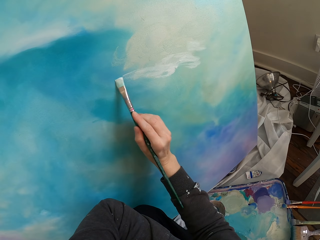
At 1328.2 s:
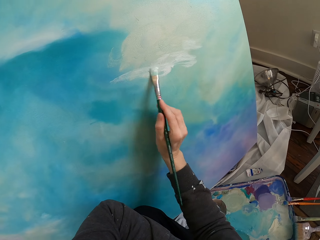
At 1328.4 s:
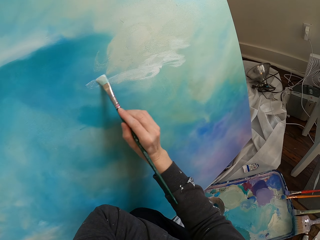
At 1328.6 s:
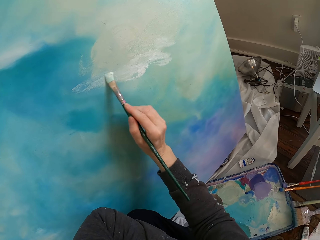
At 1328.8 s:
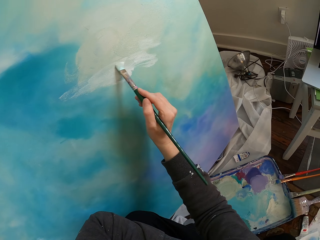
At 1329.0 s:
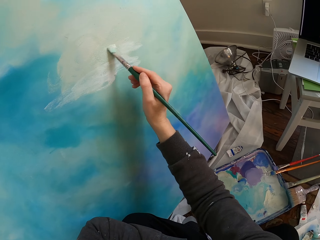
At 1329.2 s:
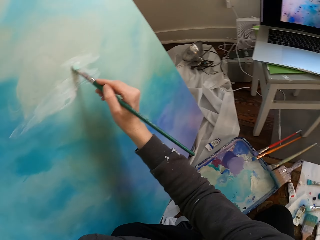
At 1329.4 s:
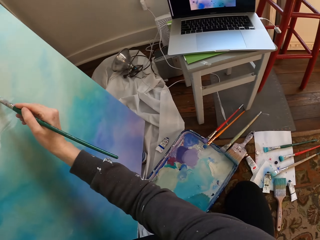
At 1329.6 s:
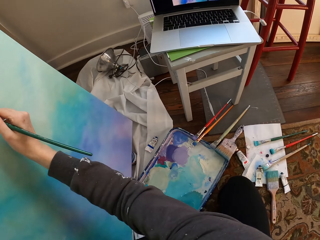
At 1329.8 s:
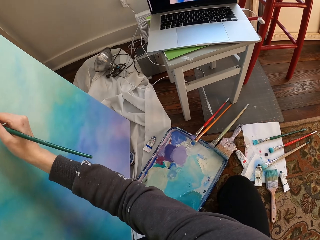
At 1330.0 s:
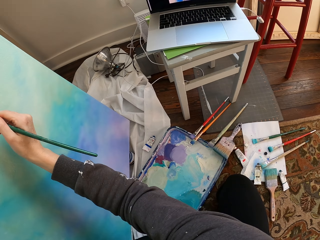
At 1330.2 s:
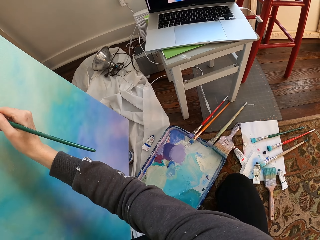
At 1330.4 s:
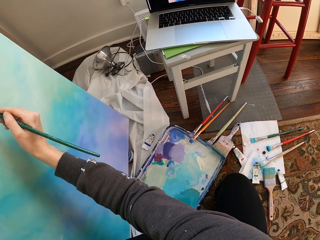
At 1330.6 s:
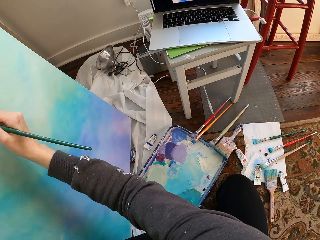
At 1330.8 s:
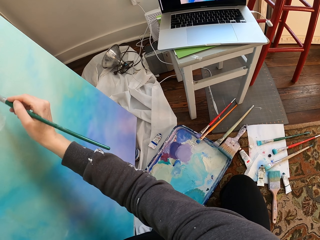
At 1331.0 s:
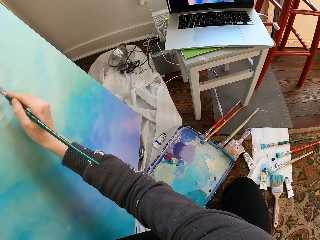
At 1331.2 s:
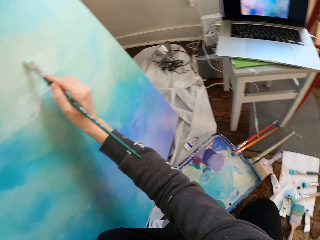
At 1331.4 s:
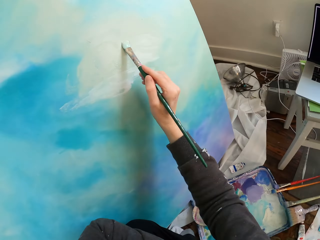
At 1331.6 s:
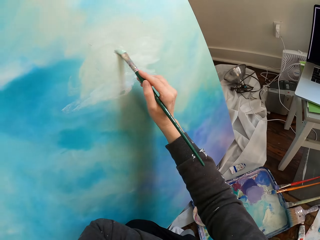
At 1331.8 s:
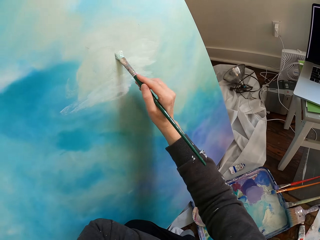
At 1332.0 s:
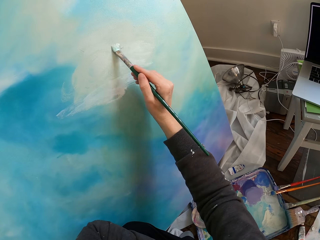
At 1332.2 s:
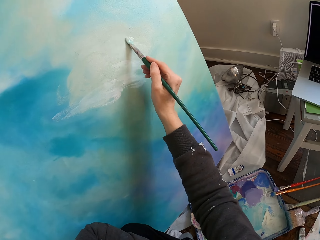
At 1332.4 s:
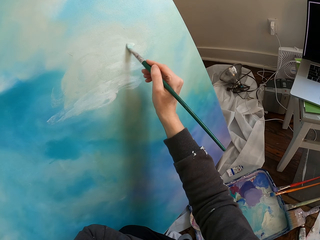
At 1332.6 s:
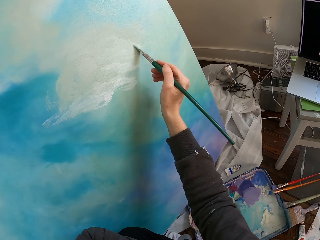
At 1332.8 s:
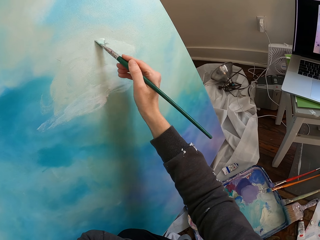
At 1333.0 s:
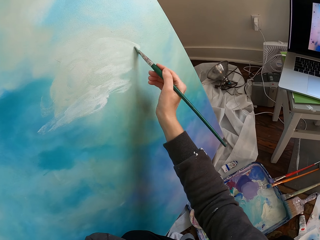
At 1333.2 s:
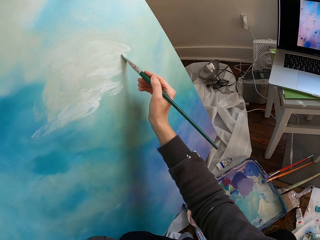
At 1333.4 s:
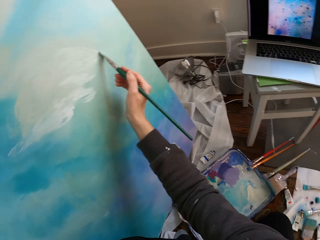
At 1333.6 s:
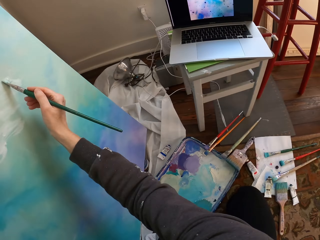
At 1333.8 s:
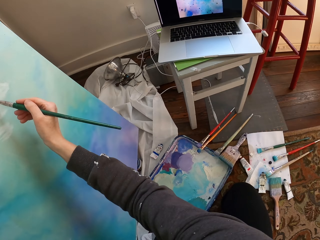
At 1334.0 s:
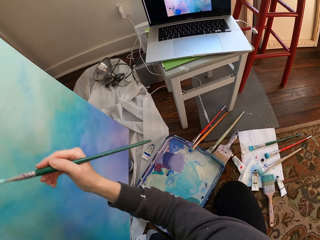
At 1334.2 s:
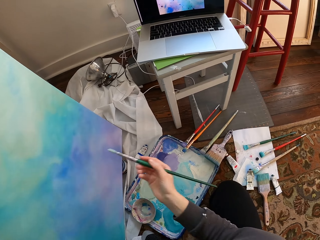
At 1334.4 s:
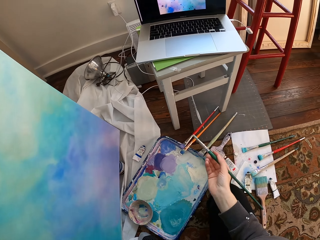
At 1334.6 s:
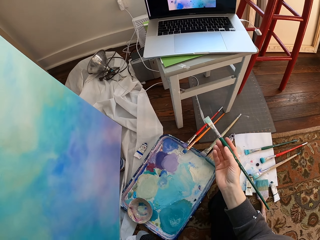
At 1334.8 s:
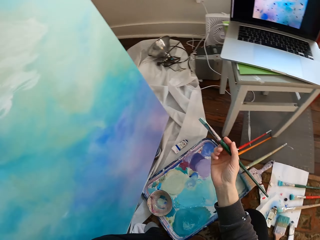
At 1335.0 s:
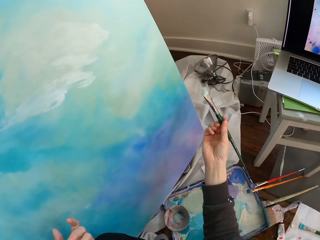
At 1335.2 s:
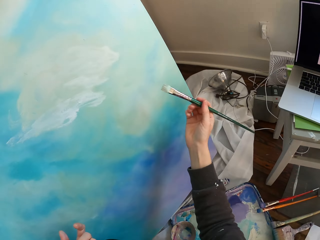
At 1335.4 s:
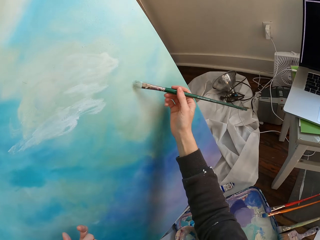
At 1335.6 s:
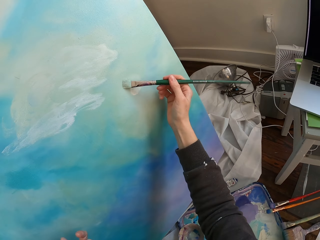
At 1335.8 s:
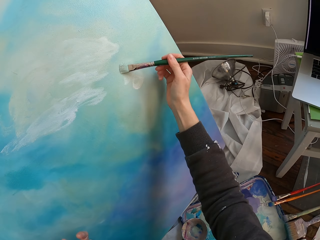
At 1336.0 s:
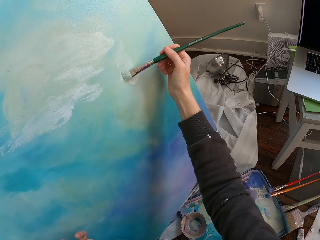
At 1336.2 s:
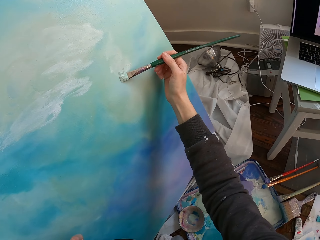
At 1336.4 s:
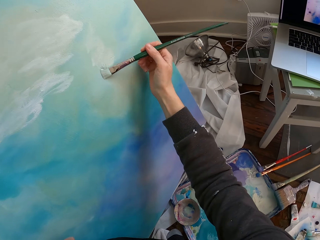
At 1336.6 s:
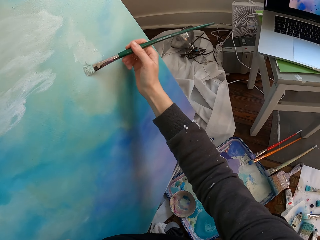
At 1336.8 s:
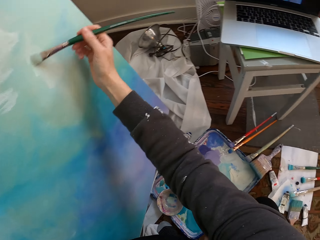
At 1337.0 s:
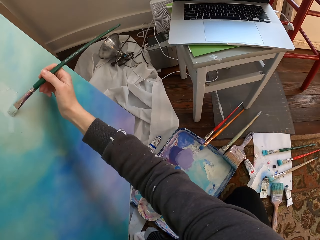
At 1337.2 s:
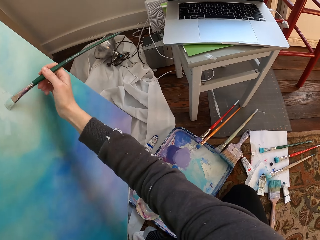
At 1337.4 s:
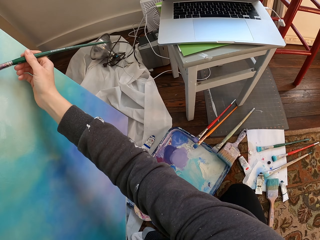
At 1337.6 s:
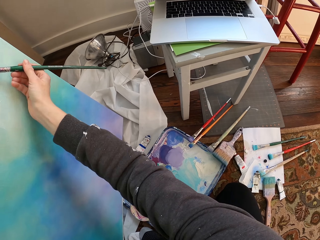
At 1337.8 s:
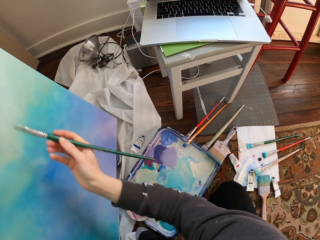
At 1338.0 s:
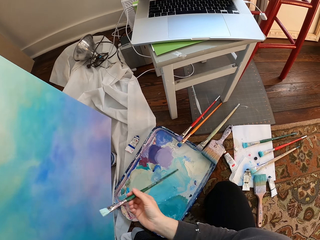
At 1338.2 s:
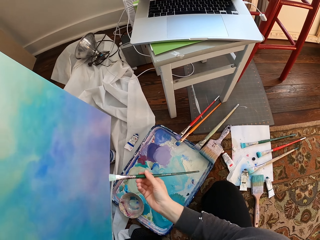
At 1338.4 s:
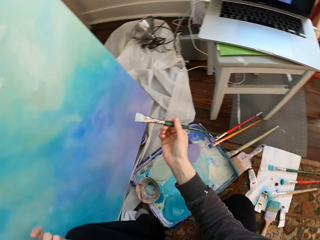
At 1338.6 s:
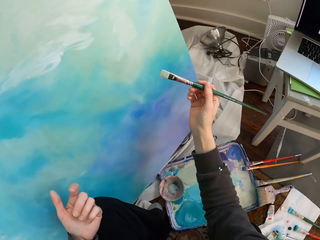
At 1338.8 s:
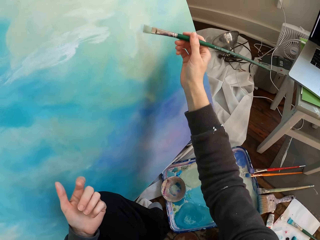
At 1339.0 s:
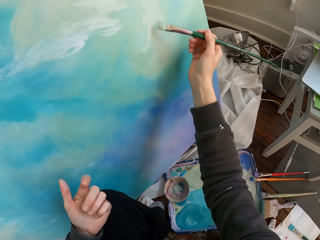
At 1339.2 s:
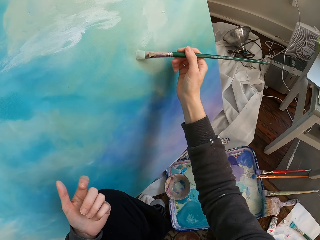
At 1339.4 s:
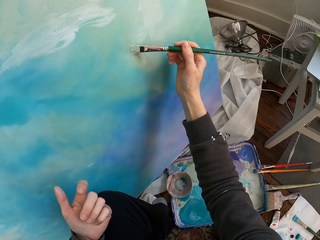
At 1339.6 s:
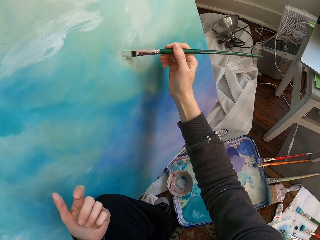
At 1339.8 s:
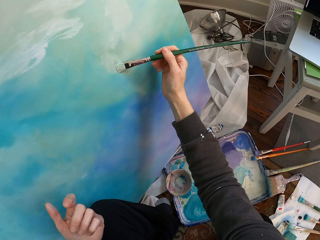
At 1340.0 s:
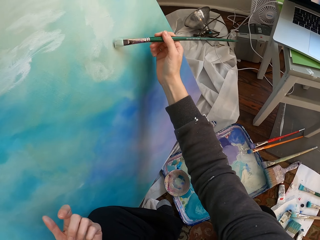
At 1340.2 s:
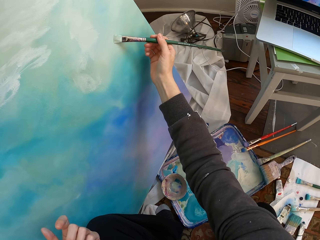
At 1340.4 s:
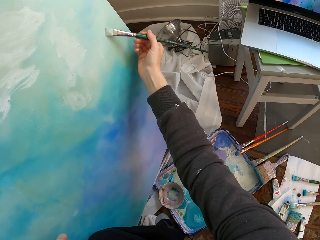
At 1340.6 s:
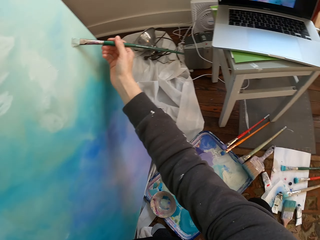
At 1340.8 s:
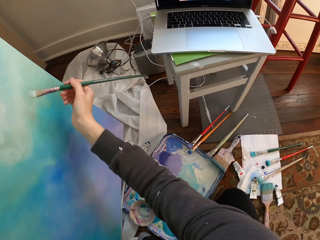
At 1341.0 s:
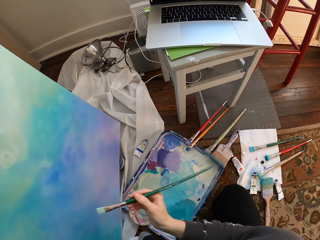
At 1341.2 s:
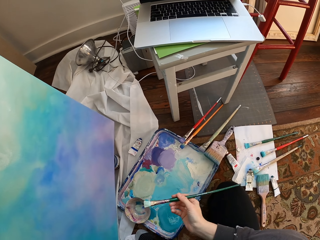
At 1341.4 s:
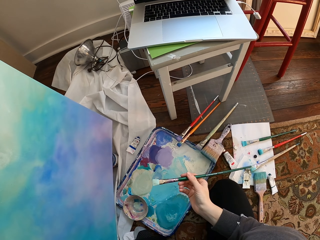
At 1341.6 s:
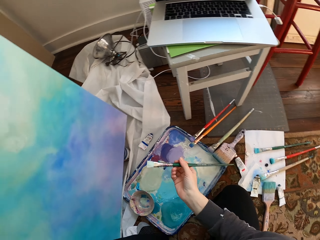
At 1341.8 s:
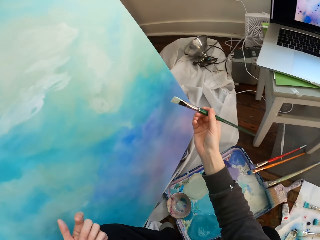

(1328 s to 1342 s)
The camera wearer paints. They look at a laptop. They paint. They hold a brush away from a painting. They paint.

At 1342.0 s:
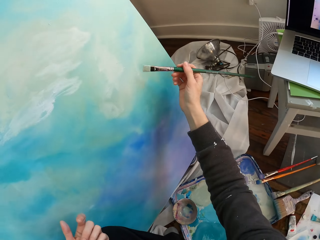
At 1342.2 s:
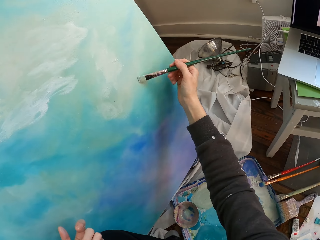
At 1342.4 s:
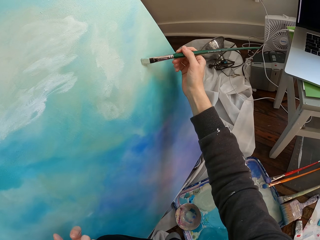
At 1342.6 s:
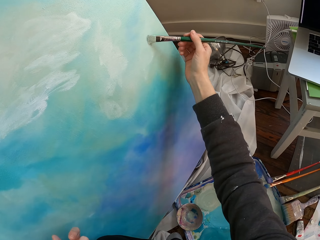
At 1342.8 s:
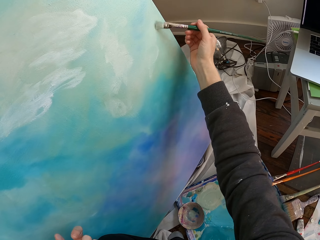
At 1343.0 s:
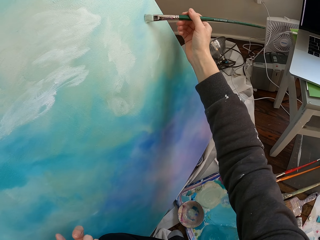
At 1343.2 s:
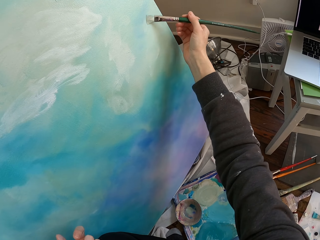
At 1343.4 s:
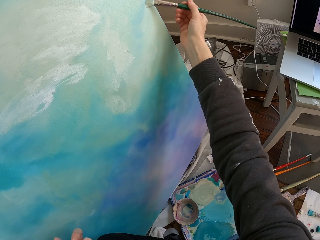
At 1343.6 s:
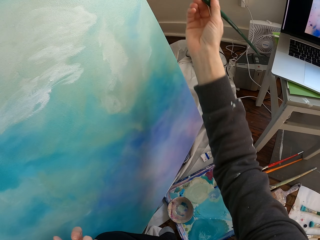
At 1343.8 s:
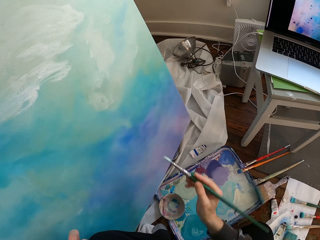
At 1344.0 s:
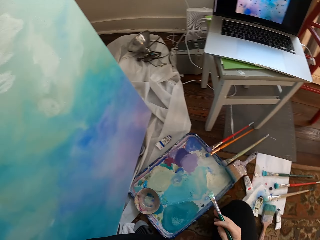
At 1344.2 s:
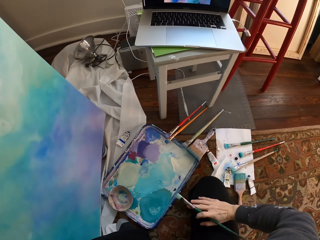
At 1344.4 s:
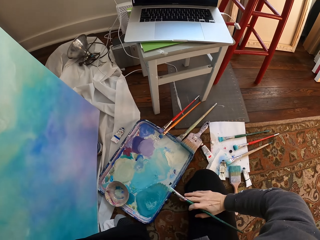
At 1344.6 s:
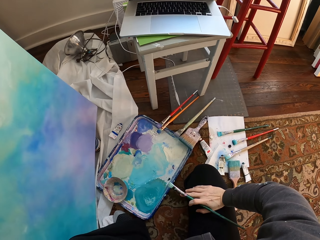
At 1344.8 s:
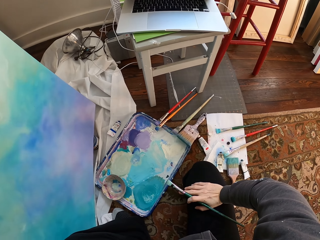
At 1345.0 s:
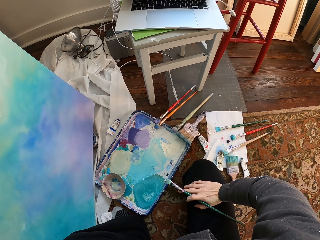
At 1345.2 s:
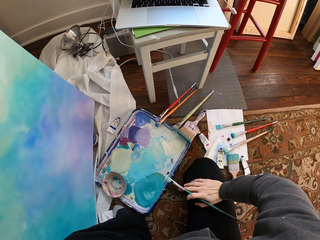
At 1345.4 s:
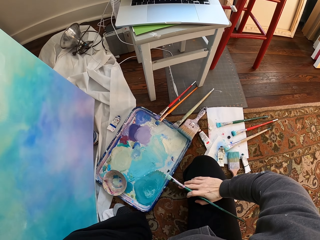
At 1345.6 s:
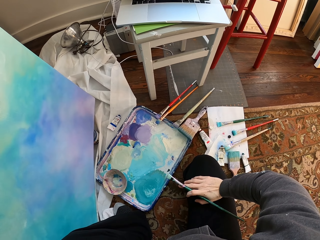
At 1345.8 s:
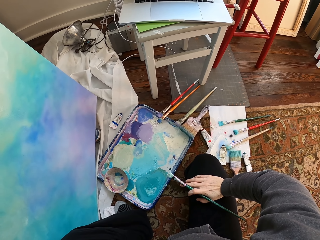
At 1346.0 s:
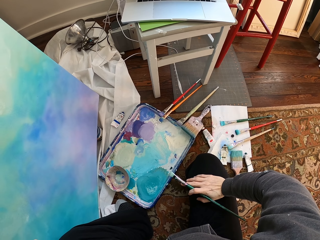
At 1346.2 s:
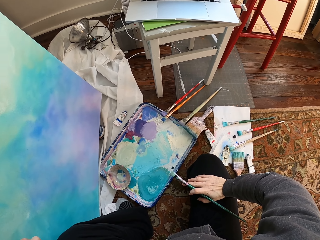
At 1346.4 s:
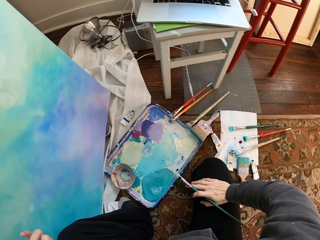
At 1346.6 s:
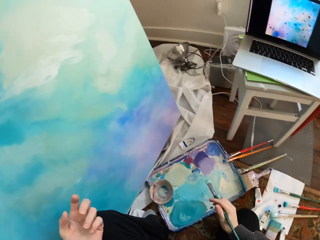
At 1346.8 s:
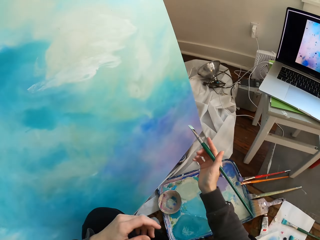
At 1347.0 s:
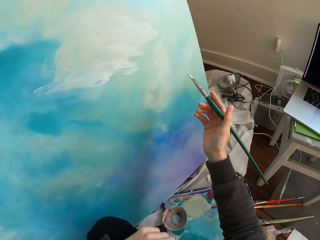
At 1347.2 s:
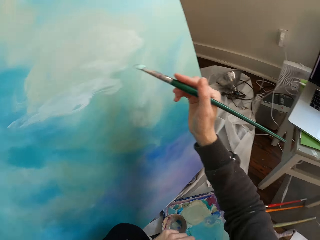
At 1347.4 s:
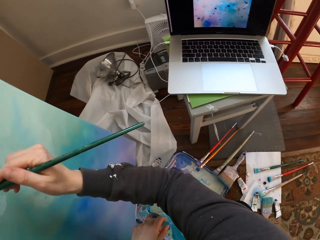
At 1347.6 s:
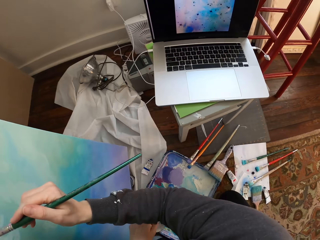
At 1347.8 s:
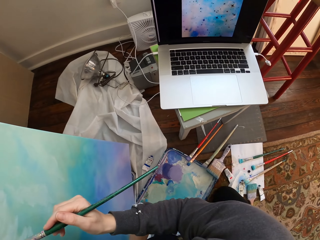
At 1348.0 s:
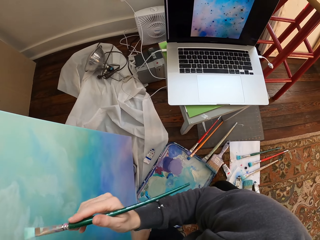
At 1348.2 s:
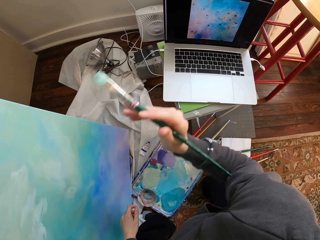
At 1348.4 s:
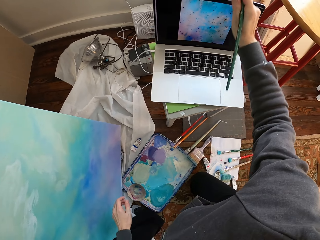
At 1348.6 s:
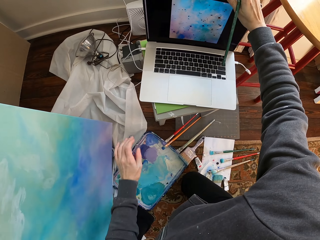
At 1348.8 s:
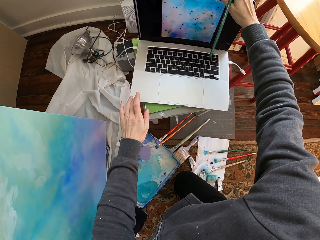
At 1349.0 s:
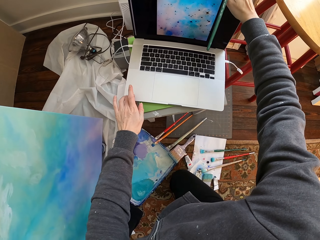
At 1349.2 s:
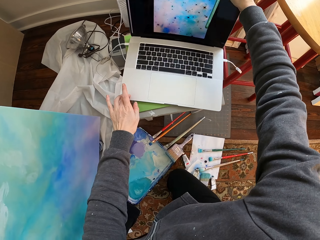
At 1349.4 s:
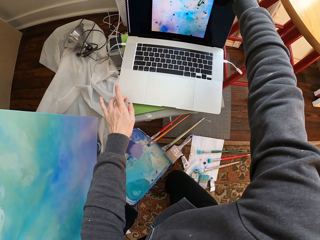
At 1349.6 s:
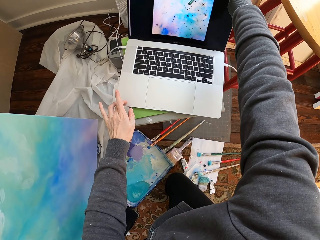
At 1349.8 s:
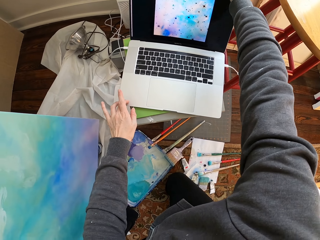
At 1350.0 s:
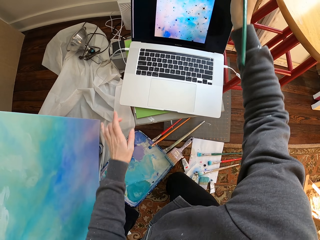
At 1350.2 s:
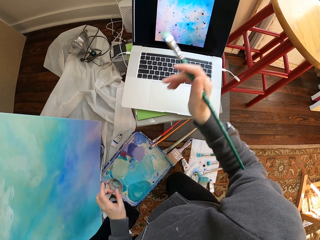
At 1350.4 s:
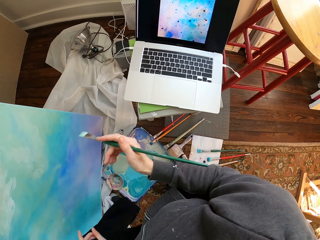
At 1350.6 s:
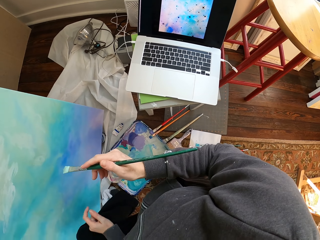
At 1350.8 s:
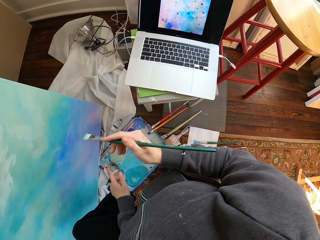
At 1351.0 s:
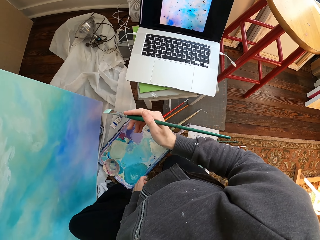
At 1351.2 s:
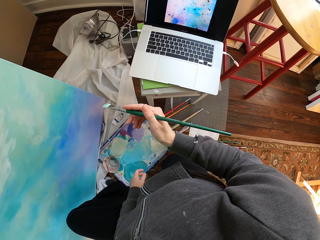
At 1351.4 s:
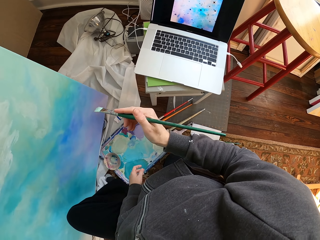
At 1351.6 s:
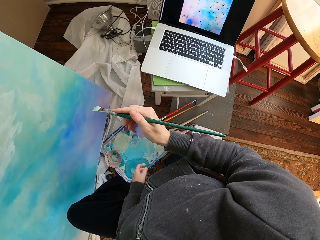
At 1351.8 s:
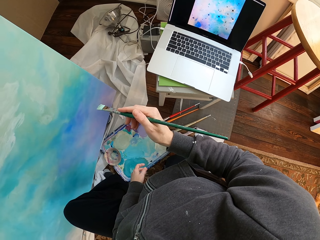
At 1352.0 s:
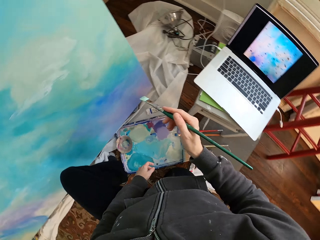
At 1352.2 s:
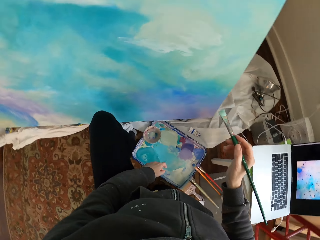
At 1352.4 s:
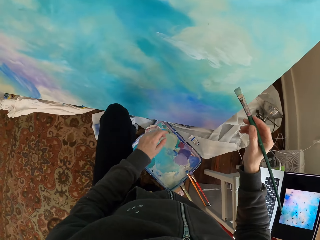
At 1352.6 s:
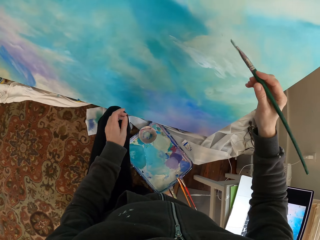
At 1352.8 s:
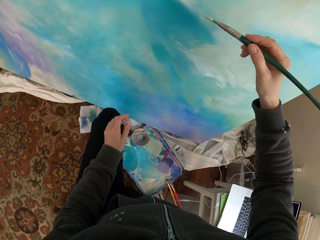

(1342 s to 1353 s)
The camera wearer looks at a laptop. They paint. They lower, holding a brush. They look at the laptop. They touch the laptop. They look at the laptop.
